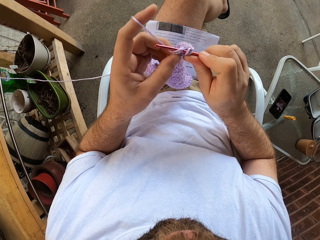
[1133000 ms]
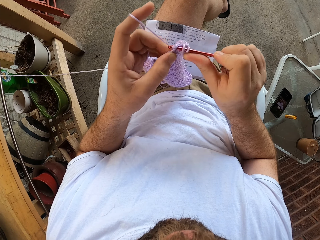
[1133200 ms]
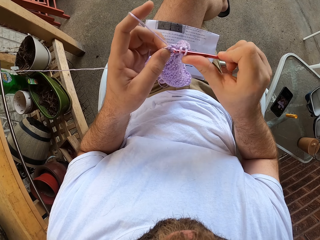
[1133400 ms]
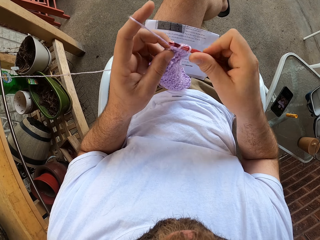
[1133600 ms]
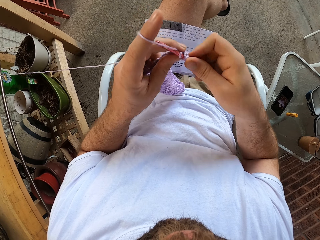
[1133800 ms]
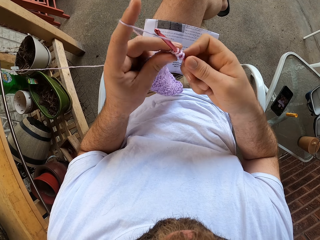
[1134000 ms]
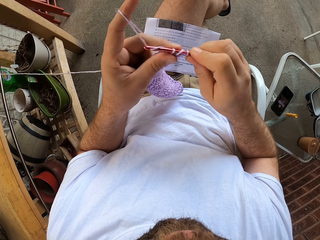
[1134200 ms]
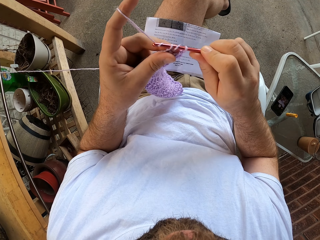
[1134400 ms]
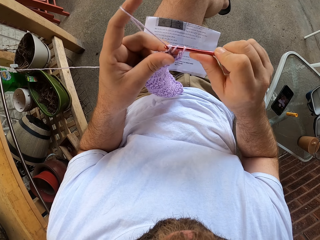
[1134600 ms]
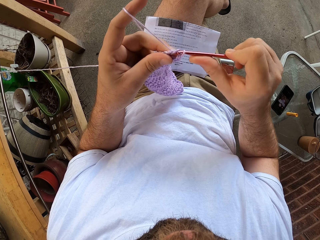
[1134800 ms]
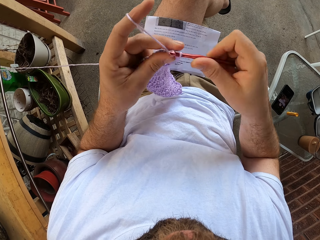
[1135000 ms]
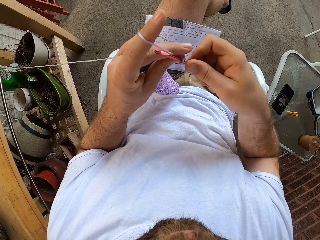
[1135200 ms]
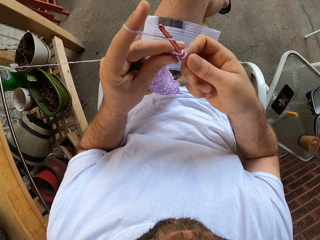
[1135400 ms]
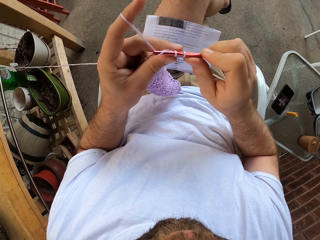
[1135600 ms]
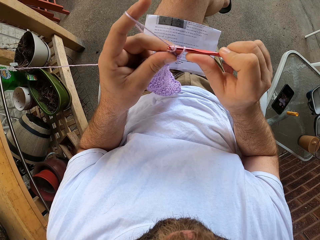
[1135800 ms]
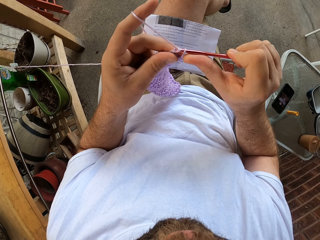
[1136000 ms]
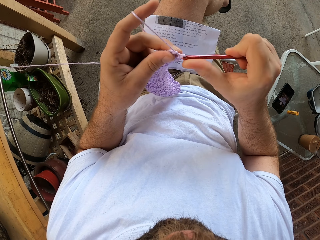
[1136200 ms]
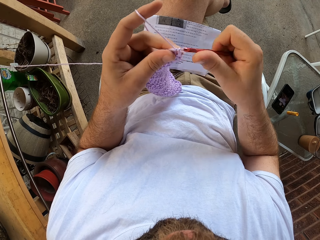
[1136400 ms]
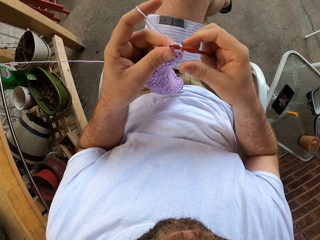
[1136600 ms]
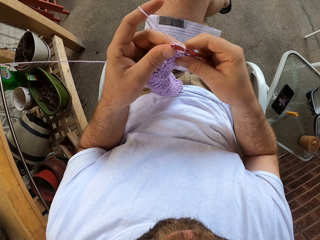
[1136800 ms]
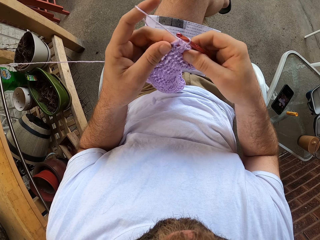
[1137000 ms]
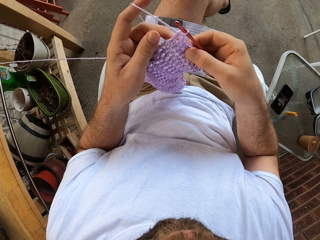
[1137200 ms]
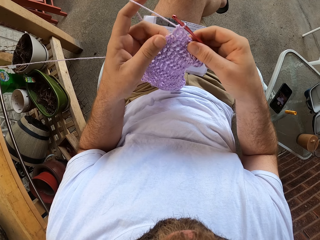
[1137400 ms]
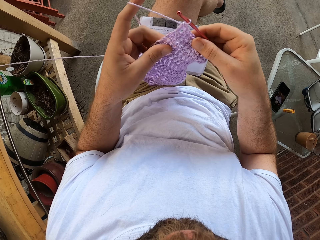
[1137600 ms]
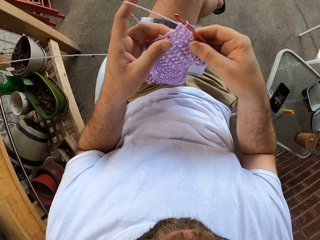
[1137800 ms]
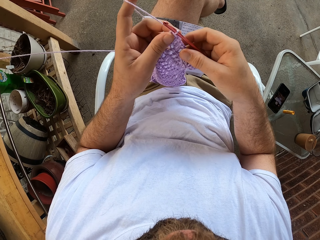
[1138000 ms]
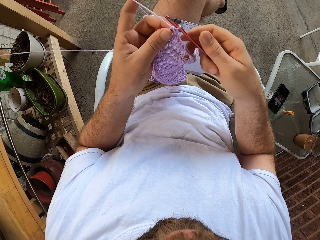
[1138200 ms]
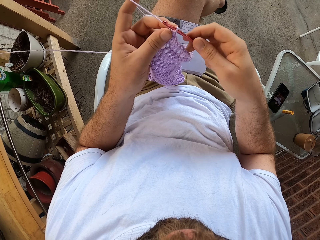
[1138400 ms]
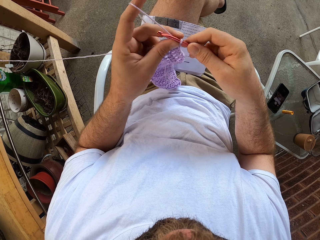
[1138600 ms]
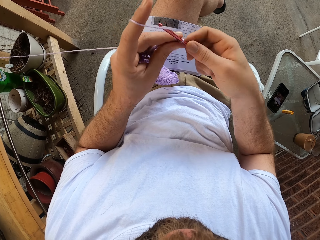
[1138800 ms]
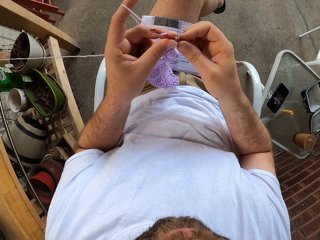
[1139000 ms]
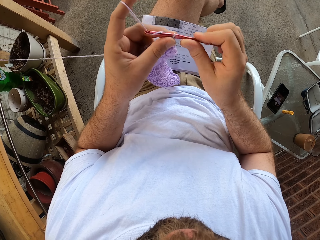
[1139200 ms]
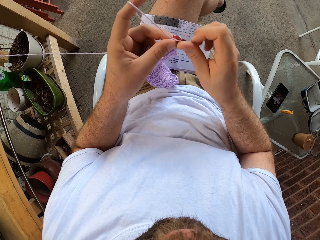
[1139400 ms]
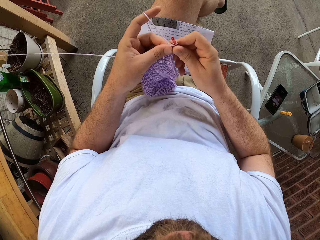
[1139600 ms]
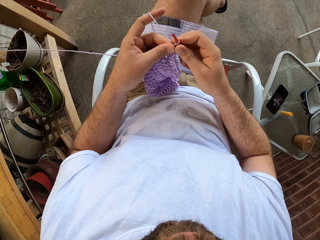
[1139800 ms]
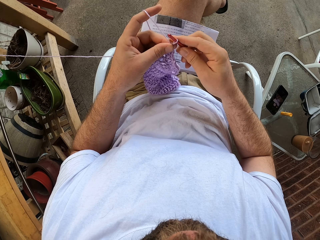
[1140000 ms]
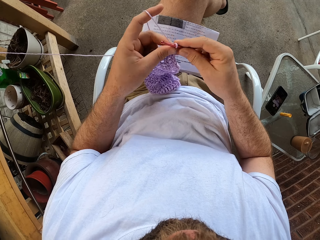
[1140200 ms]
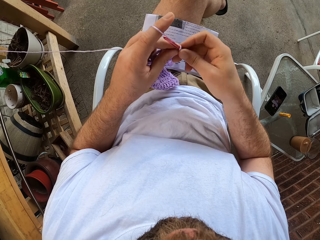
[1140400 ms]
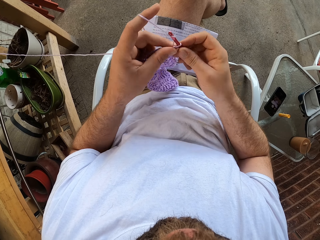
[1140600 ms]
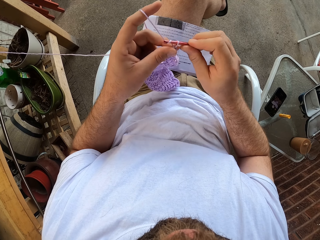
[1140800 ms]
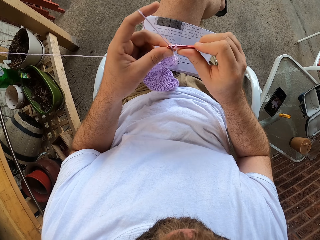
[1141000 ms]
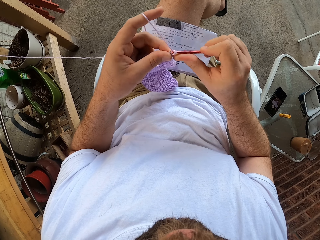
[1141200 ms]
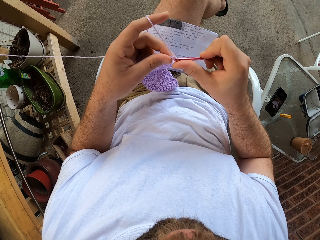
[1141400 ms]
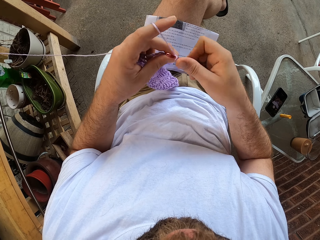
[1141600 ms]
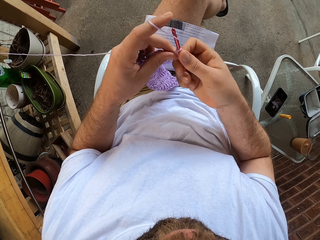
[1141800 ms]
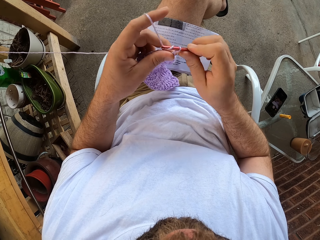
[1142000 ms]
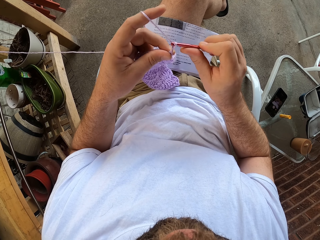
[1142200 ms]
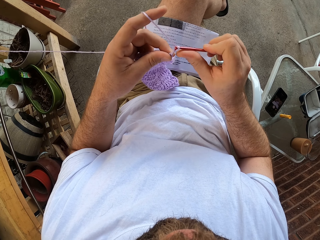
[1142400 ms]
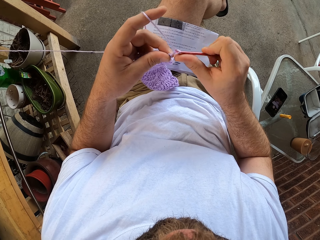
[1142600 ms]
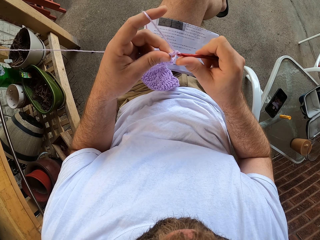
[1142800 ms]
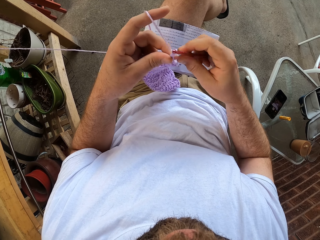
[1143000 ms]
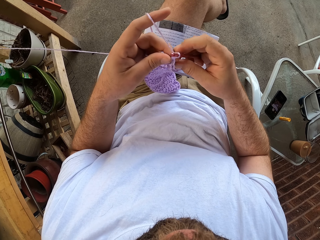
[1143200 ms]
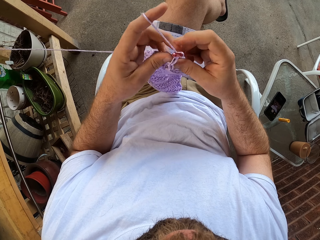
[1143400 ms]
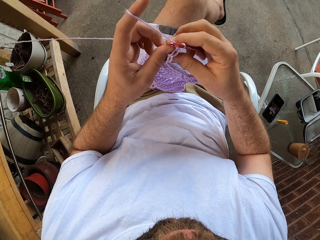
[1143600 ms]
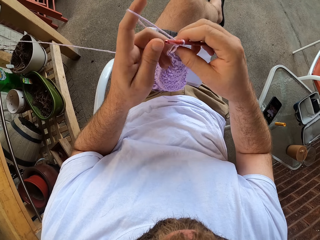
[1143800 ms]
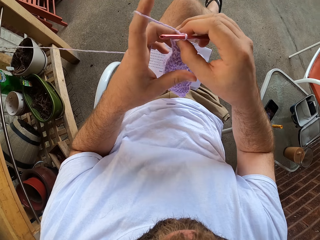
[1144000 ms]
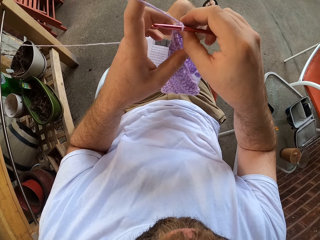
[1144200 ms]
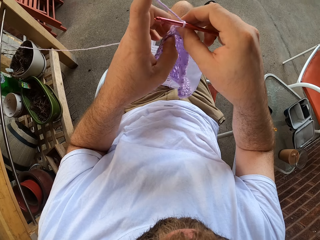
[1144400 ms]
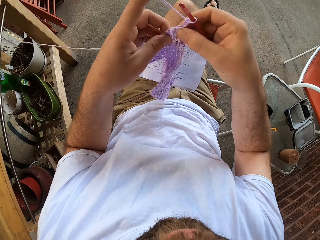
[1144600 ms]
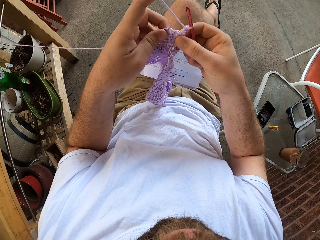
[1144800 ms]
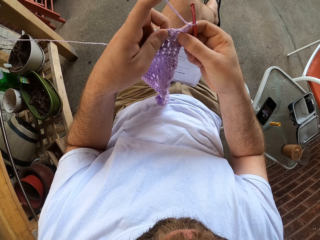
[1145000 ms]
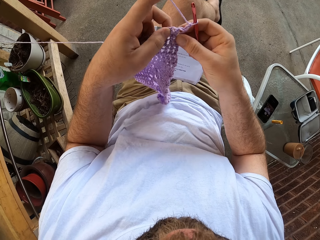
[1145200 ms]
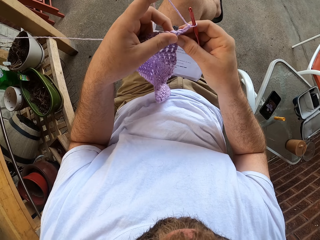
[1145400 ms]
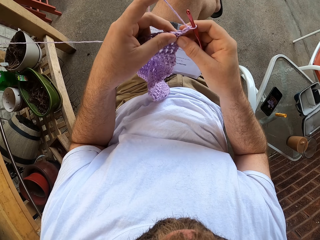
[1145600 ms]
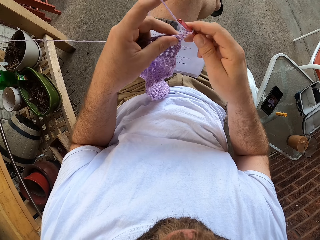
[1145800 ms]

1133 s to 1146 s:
The camera wearer adjusts the fabric. They loop the yarn around the crochet hook. They crochet the fabric using the crochet hook. They adjust the fabric with both hands.

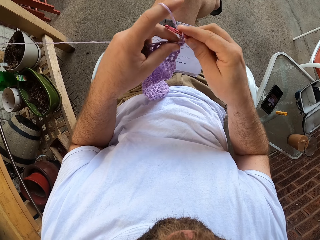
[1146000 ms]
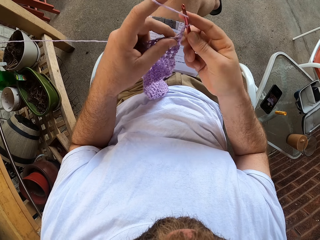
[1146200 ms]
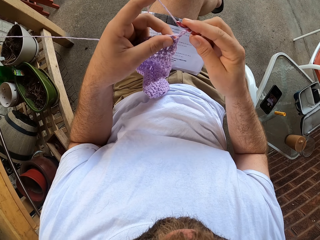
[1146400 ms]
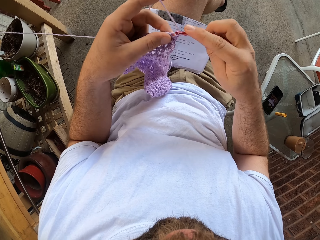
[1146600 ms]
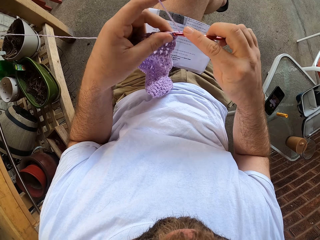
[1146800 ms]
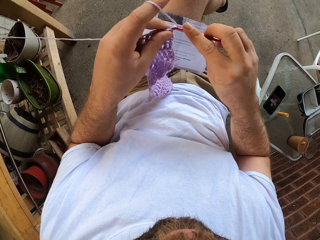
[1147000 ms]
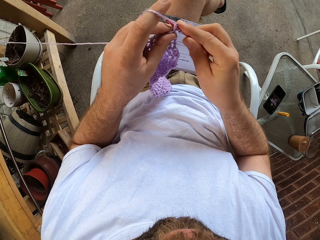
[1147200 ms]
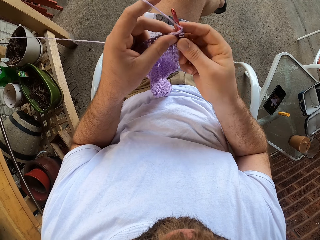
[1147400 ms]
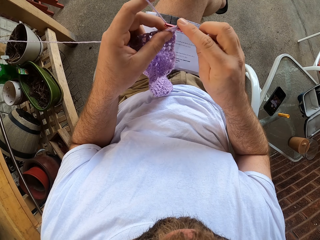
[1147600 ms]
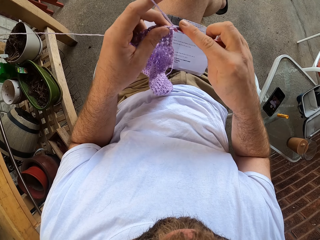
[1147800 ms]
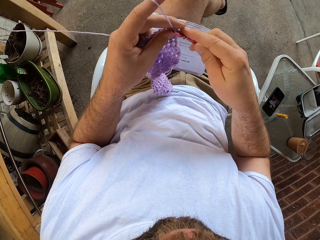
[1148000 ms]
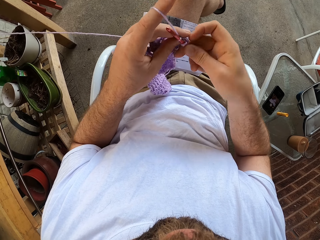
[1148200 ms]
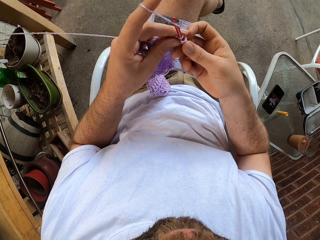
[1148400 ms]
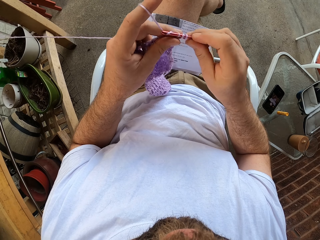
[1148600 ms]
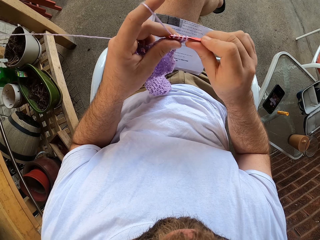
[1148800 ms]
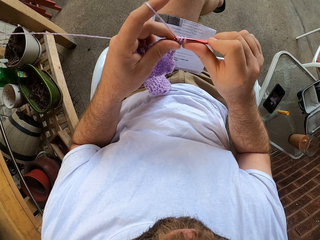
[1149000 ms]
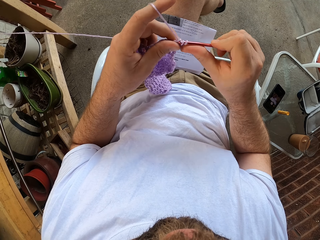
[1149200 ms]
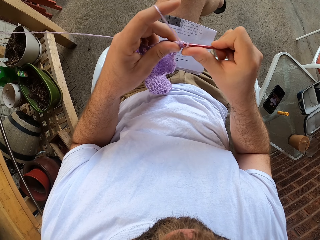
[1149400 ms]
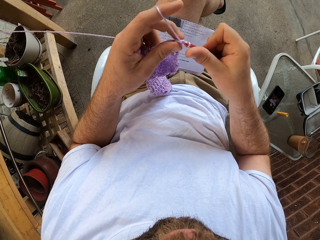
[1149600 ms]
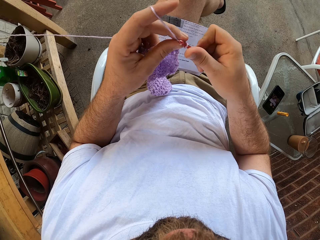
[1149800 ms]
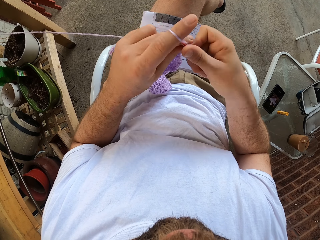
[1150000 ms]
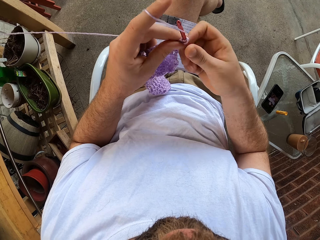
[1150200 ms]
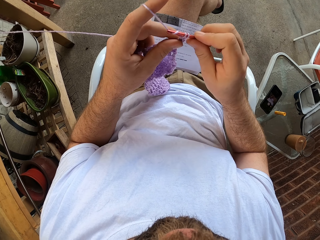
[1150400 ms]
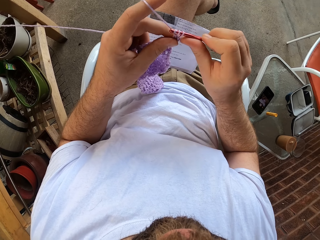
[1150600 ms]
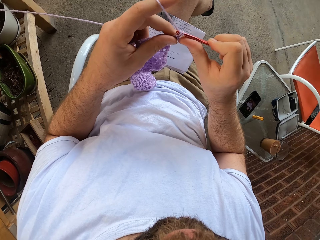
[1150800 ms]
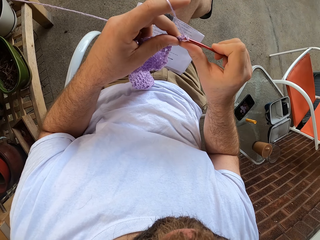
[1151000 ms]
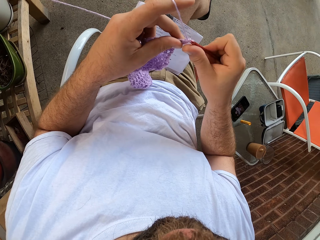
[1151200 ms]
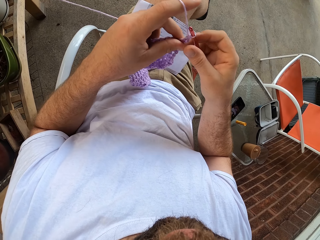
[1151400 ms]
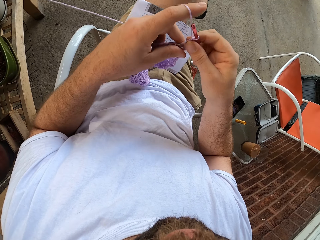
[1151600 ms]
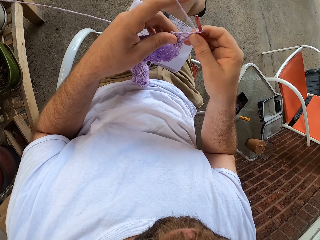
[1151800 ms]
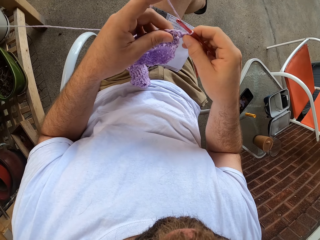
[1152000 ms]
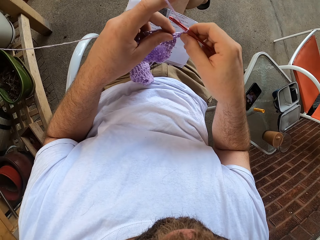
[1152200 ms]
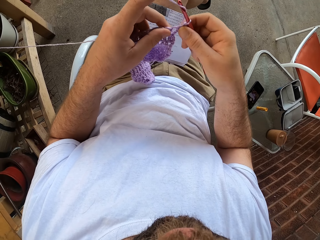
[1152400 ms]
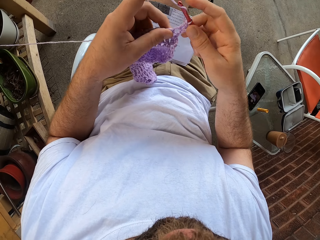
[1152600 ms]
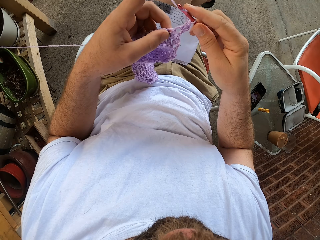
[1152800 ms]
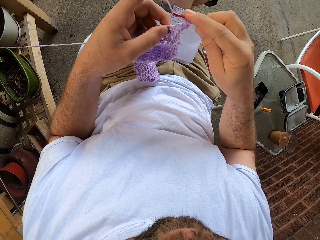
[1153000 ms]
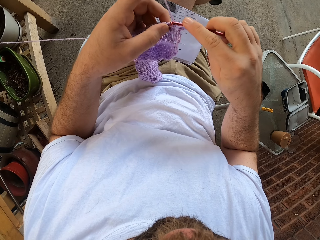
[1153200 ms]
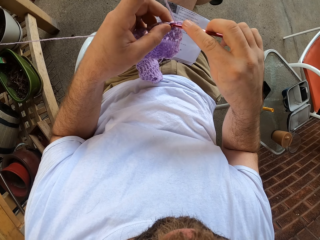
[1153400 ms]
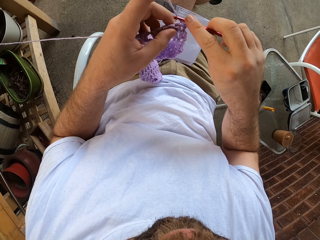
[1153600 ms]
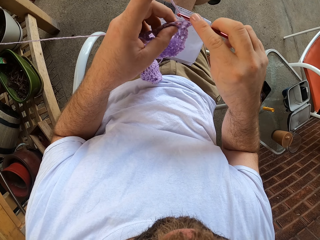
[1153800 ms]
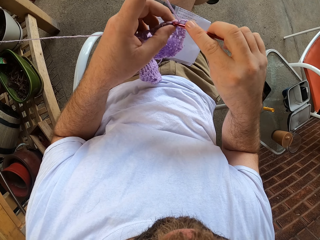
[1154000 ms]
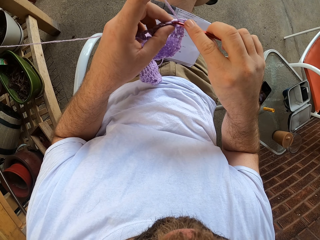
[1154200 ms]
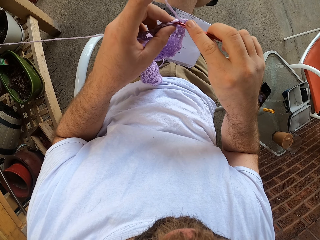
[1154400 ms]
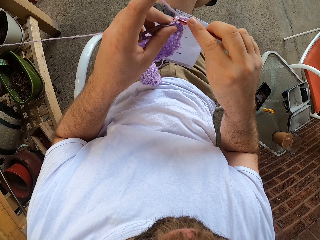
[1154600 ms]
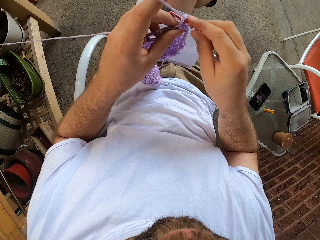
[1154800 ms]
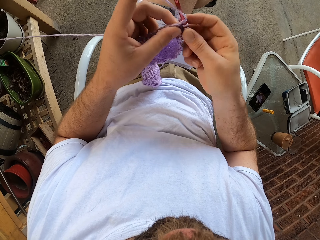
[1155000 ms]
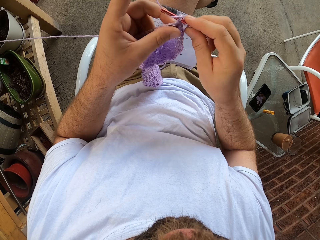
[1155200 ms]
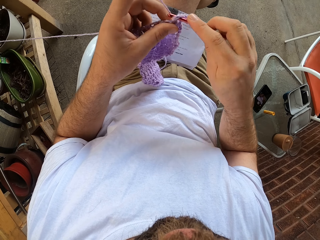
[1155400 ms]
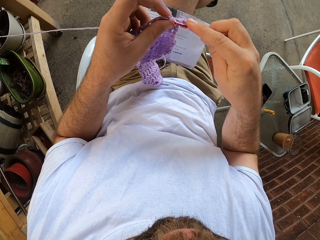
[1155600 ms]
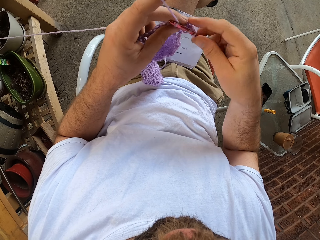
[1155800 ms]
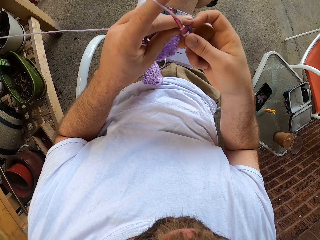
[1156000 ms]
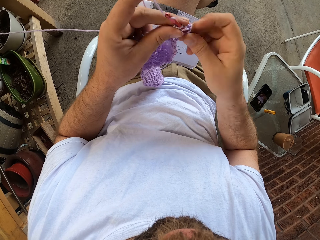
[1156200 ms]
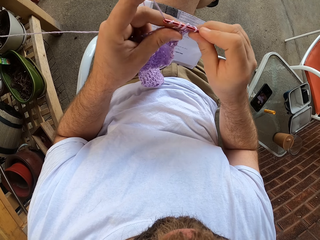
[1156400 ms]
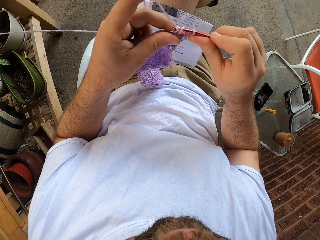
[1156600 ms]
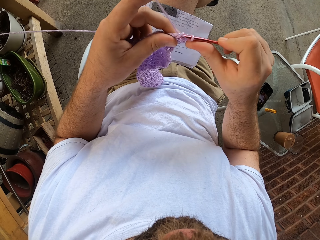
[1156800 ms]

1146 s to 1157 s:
The camera wearer continues to knit the fabric with the needle or crochet hook in his right hand and the thread in his left hand. He adjusts the fabric. He loops the yarn around the crochet hook. He crochets the fabric using the crochet hook.
